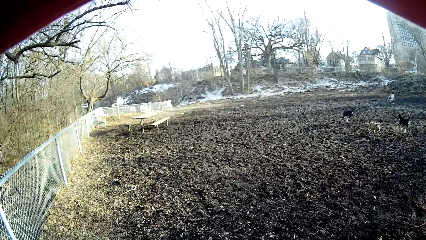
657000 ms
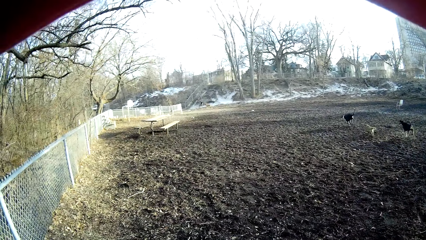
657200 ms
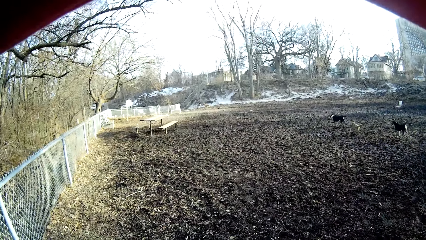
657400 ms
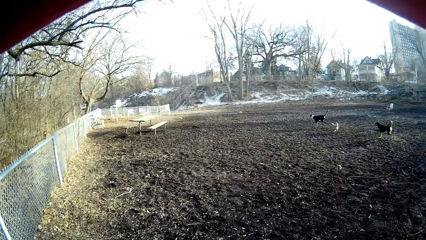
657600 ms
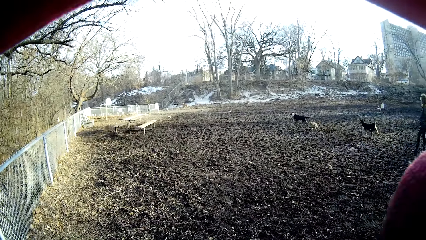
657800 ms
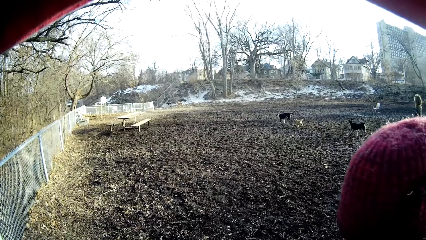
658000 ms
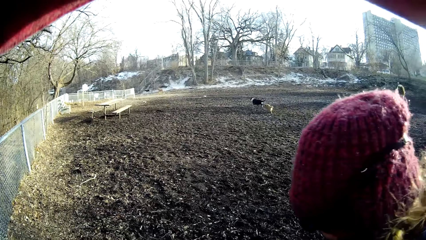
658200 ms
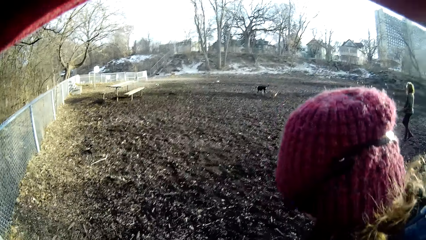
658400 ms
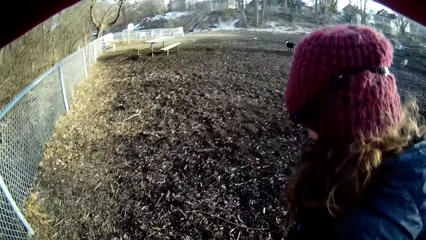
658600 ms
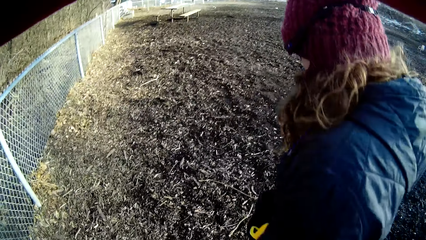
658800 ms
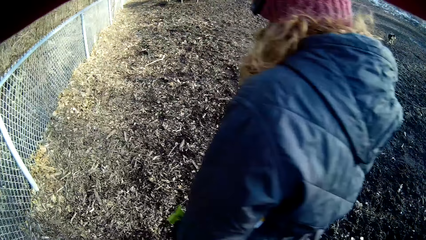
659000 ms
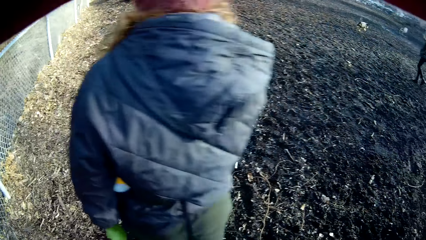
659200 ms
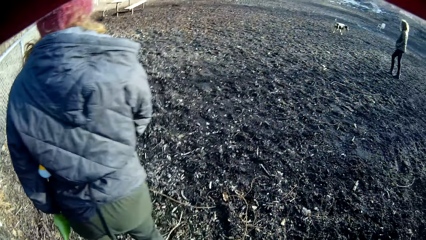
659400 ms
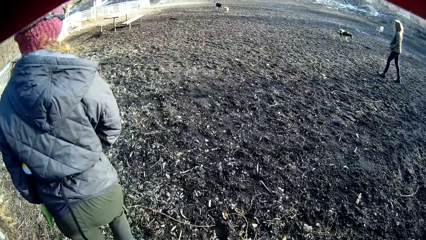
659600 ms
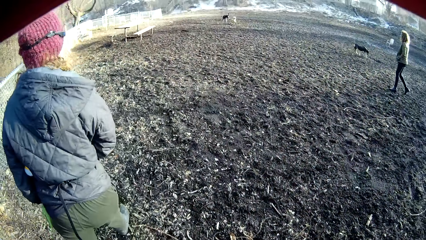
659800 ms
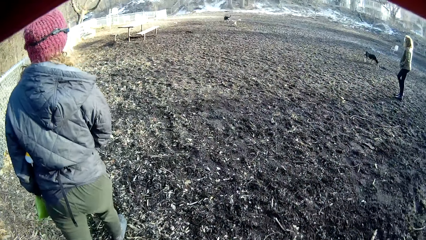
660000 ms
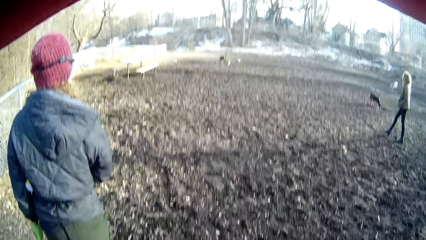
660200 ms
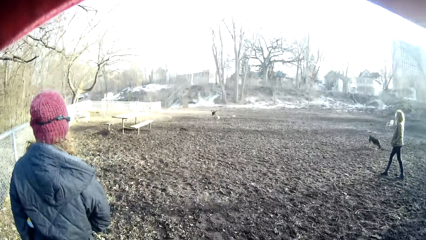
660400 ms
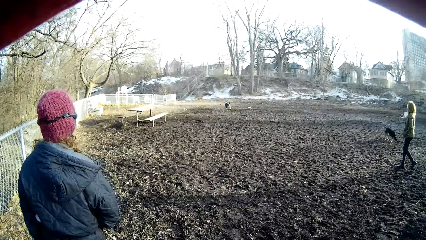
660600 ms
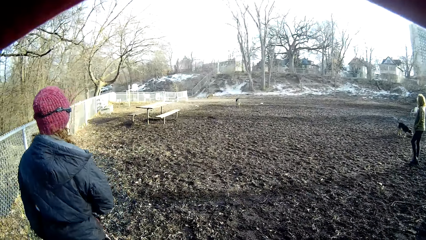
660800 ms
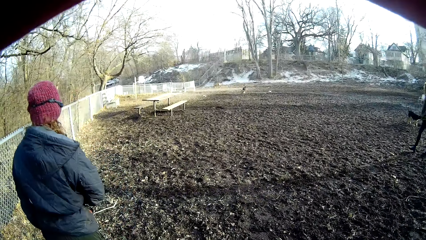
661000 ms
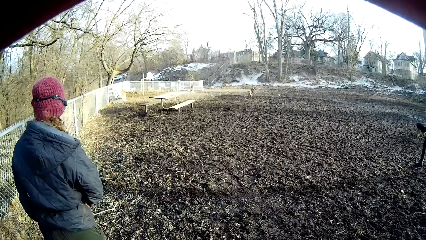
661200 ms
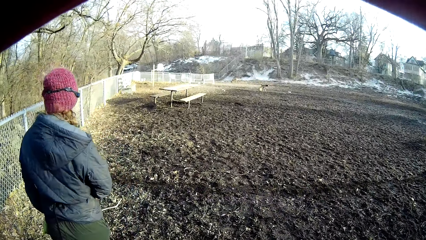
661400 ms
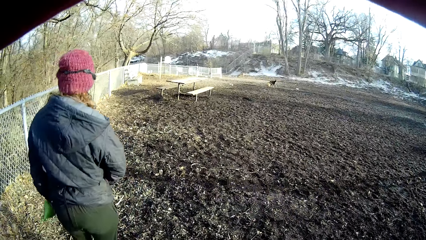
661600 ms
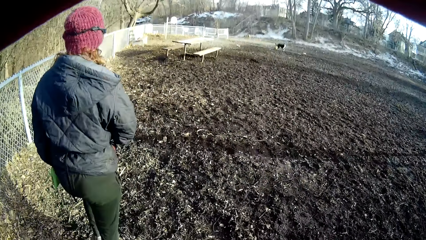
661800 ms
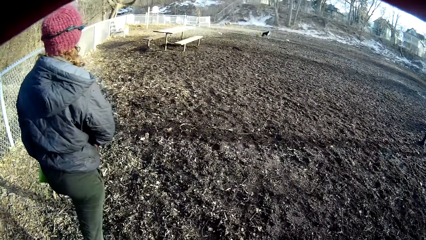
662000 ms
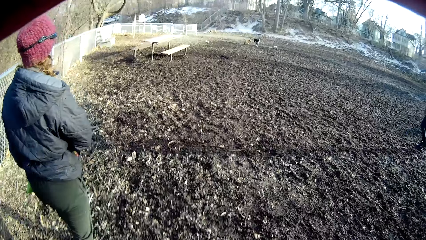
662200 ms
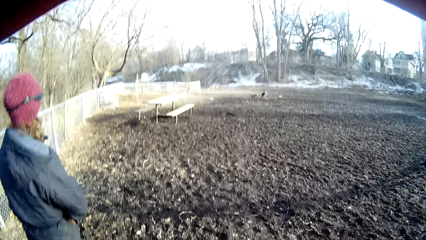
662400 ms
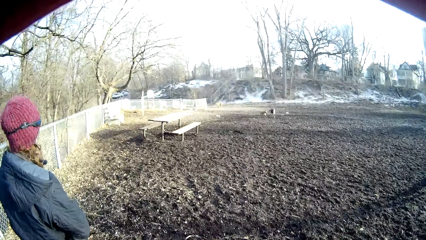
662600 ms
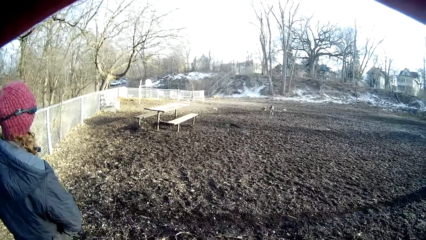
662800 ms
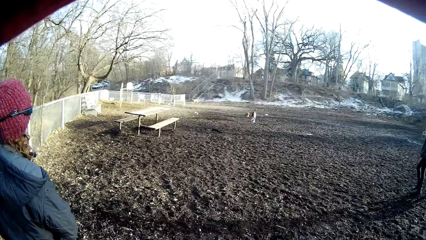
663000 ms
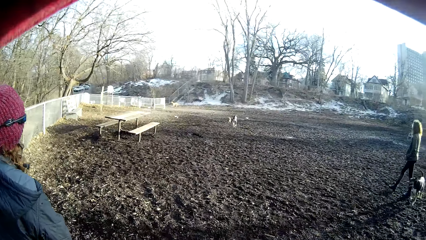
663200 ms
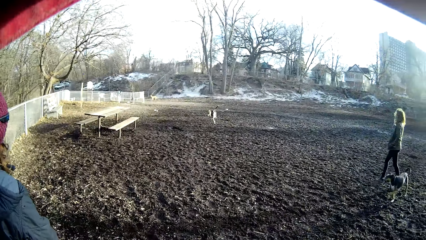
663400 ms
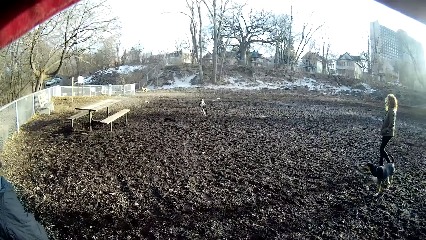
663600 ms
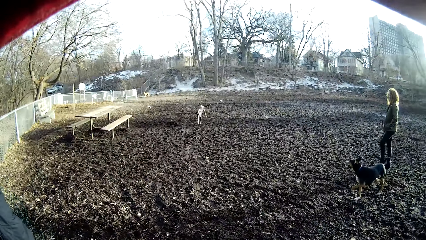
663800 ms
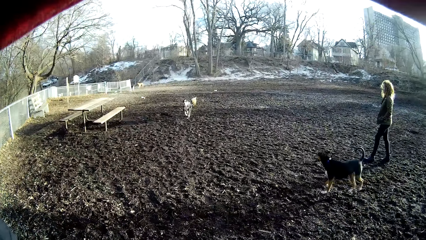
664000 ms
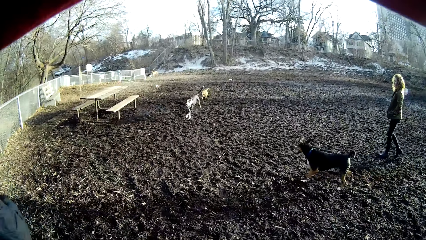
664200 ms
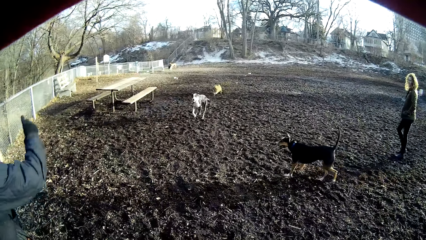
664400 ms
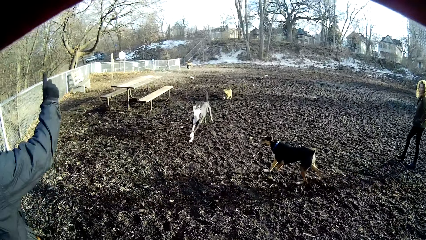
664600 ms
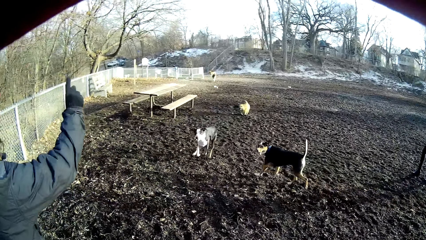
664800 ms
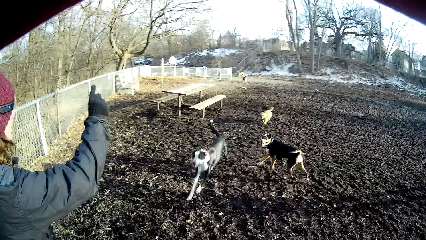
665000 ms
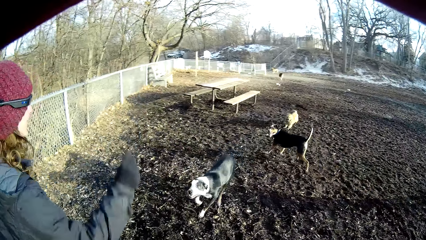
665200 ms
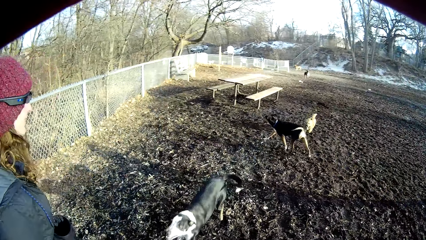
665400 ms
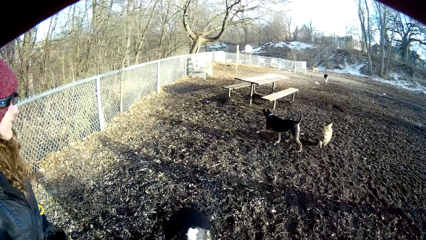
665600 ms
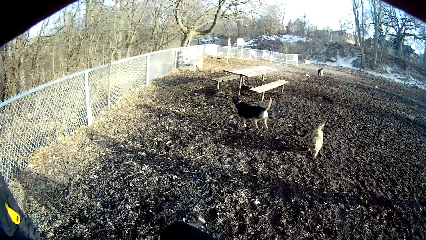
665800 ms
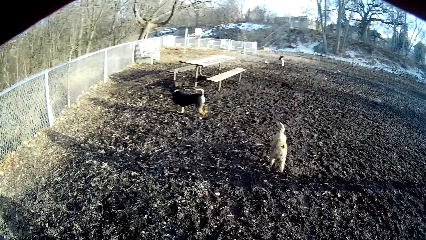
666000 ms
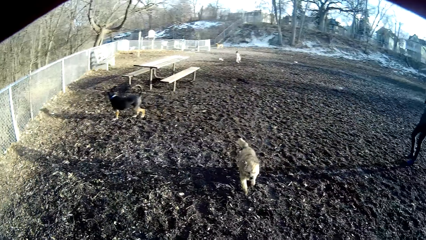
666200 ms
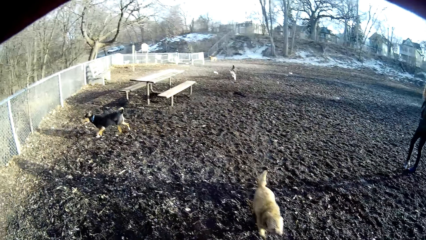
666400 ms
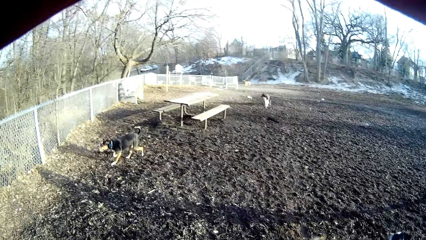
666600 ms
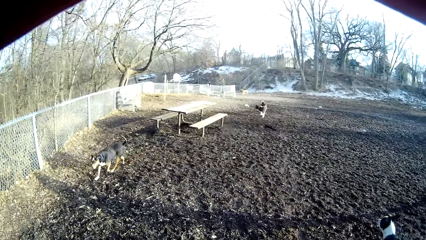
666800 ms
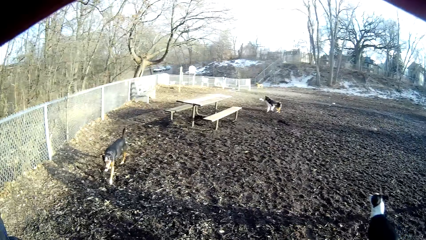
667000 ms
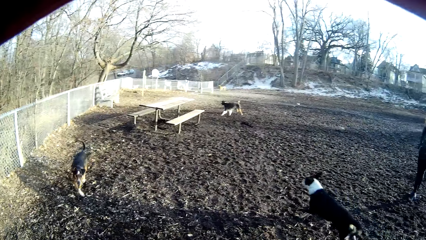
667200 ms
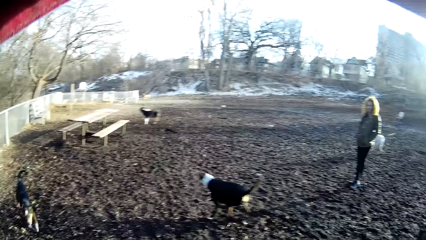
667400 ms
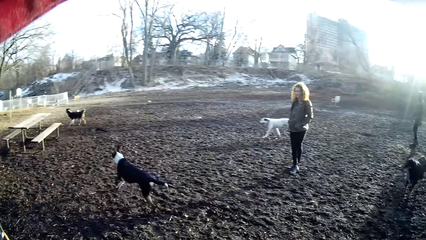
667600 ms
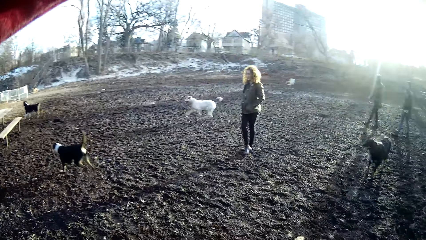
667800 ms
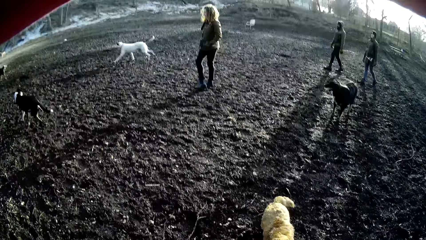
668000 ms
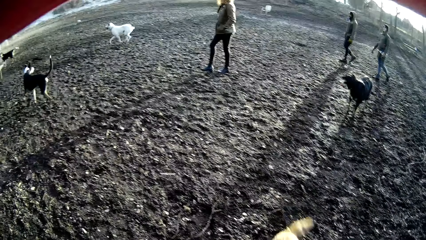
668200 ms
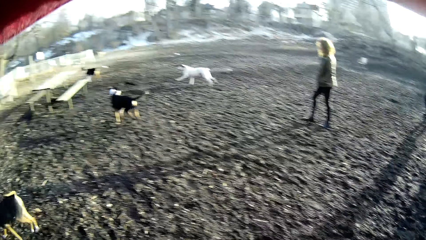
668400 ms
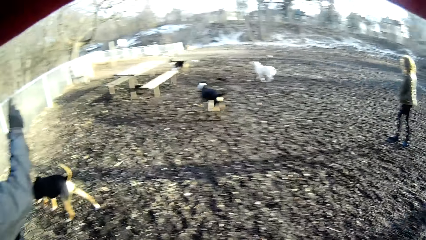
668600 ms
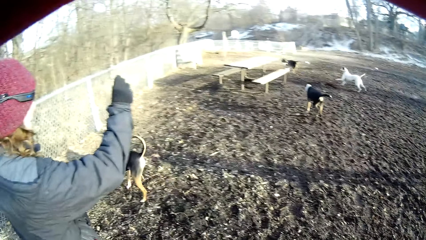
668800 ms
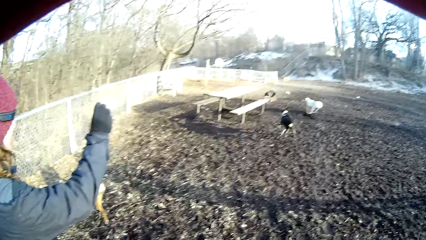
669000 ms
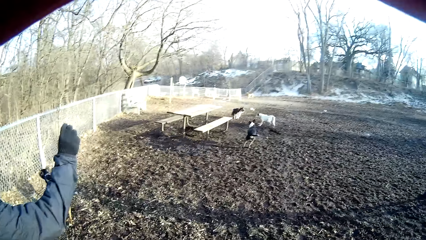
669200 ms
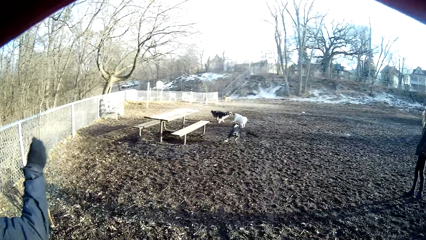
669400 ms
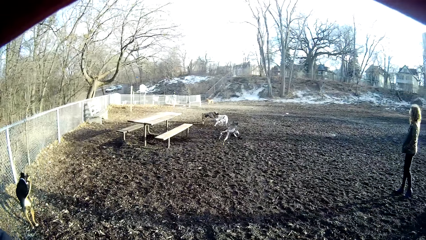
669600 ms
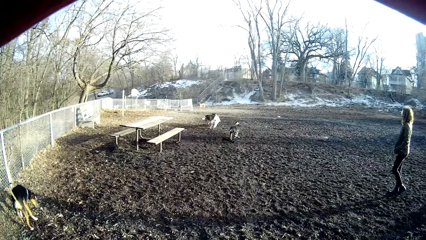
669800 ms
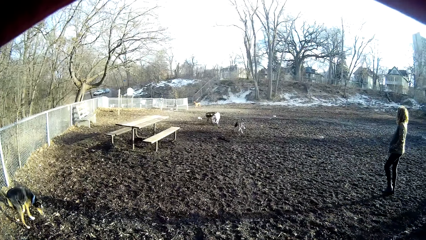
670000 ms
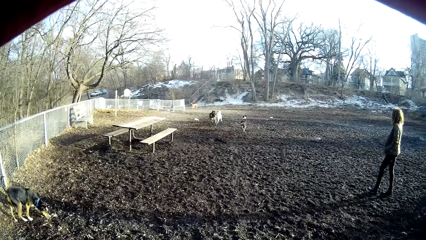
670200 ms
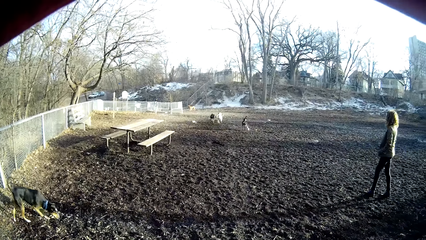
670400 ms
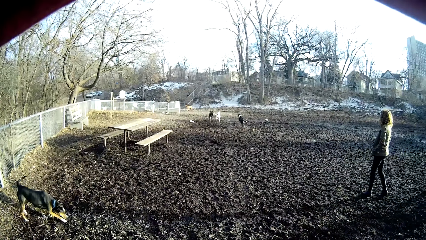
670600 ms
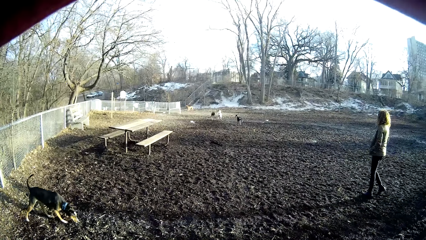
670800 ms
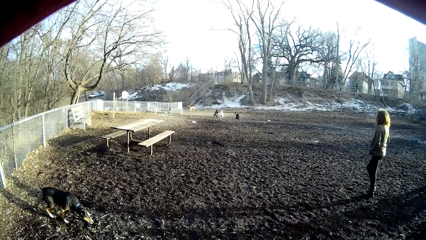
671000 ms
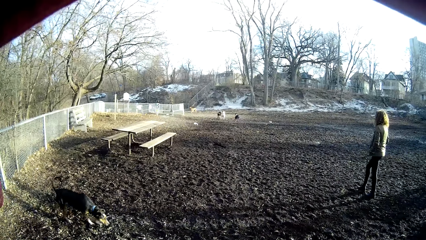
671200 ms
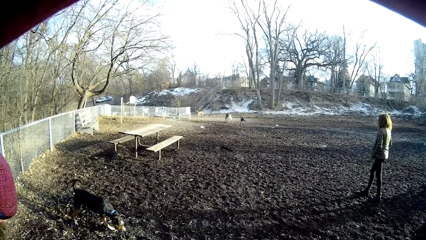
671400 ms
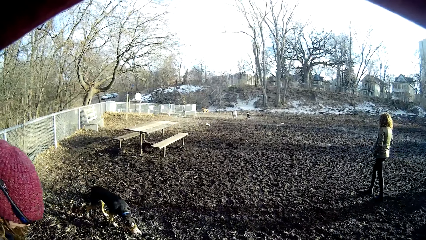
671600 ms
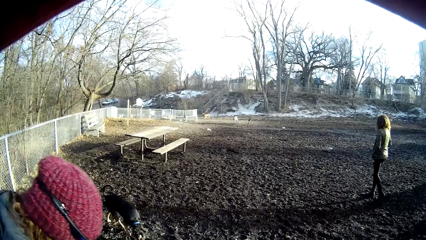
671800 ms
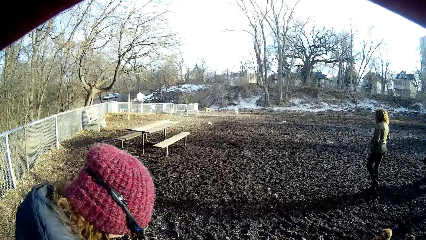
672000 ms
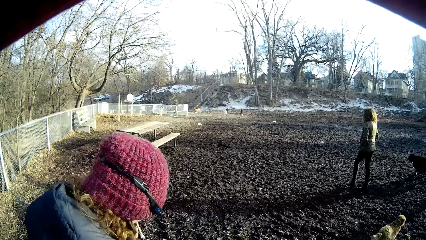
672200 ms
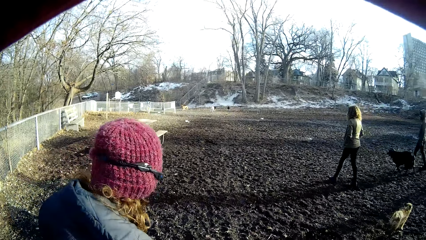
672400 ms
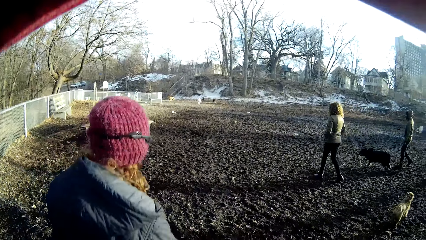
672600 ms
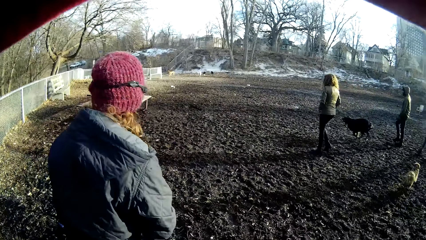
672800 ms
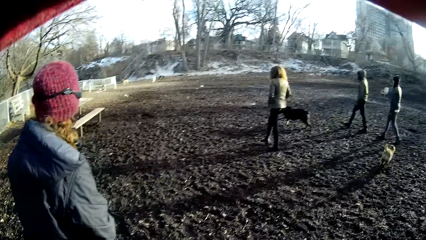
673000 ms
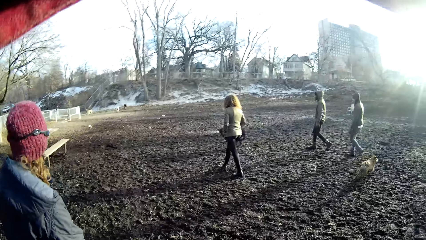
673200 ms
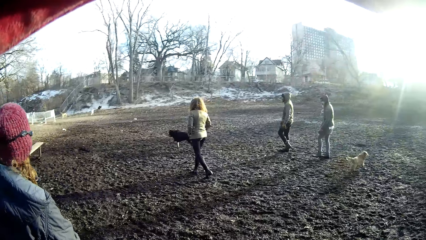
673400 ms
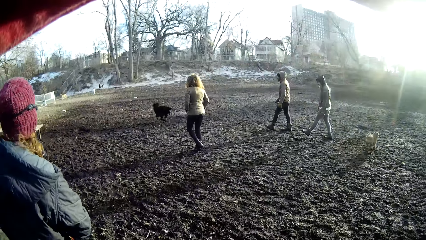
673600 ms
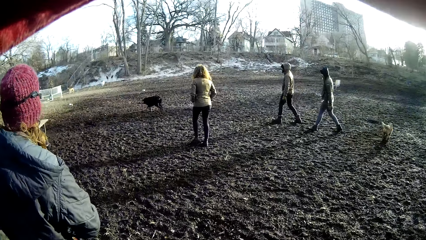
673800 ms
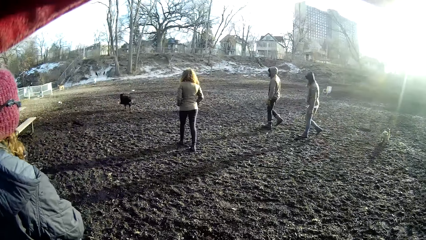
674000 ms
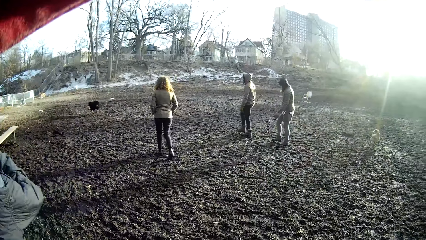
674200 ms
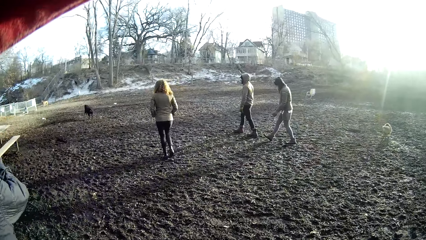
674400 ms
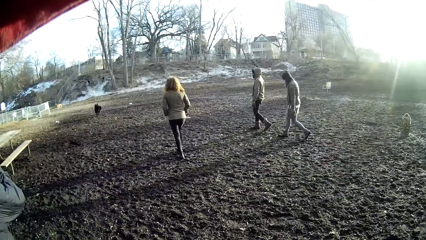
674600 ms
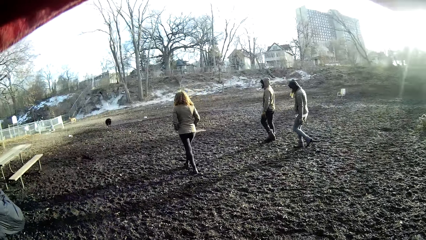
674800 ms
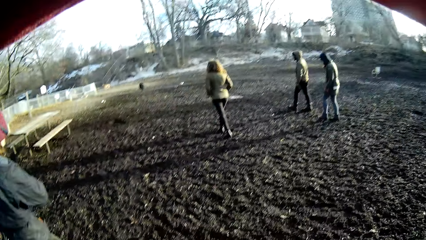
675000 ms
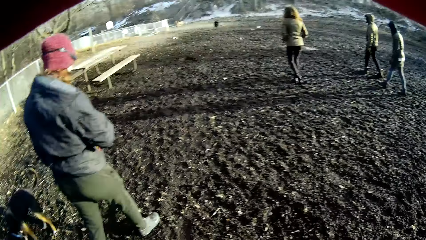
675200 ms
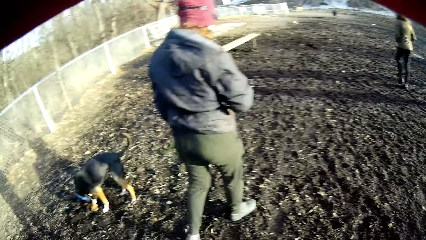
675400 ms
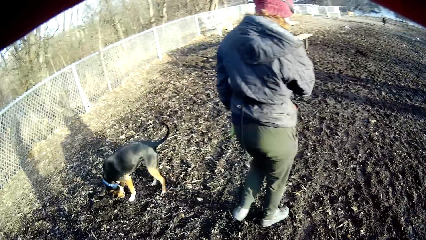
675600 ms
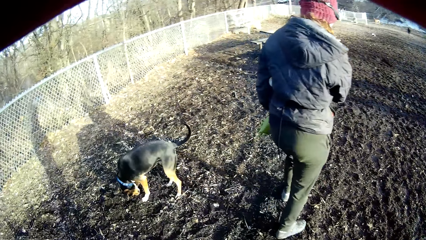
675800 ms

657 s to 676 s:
The woman walks towards the dogs. The woman walks forward. The camera wearer walks forward. The woman stops walking. The camera wearer stops walking. They look around and look at the dogs. The woman walks forward. The camera wearer walks forward.
